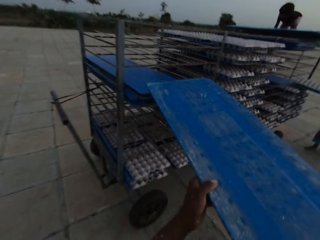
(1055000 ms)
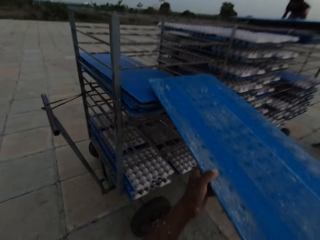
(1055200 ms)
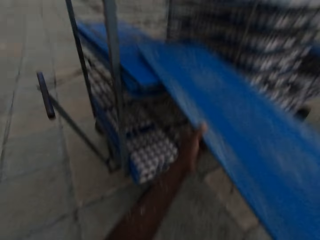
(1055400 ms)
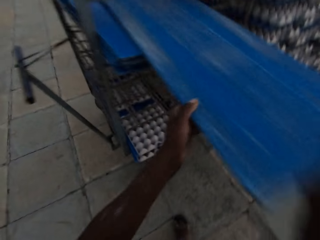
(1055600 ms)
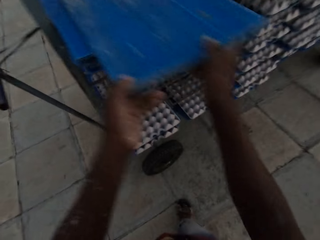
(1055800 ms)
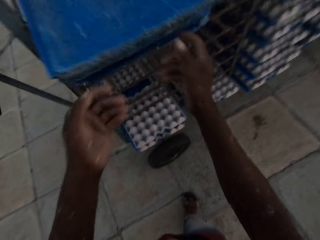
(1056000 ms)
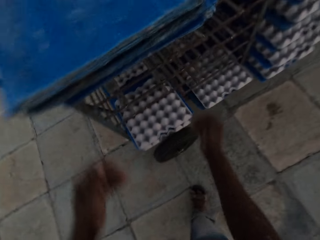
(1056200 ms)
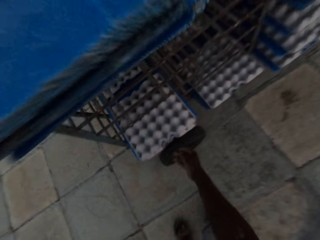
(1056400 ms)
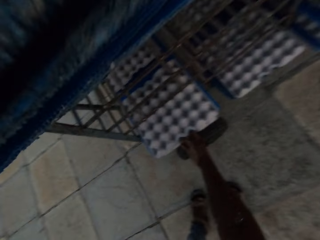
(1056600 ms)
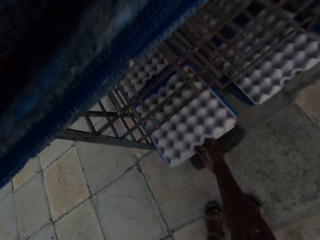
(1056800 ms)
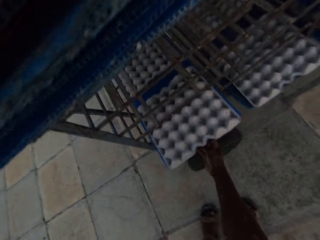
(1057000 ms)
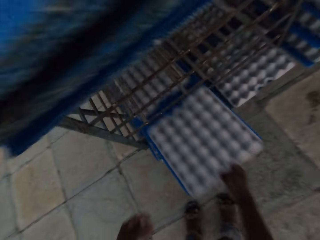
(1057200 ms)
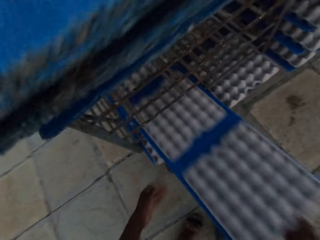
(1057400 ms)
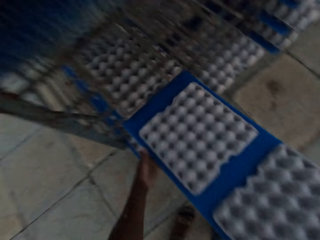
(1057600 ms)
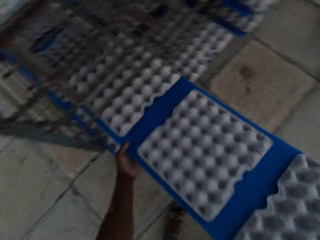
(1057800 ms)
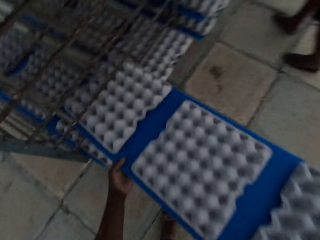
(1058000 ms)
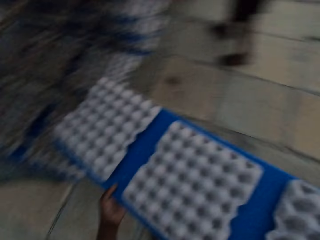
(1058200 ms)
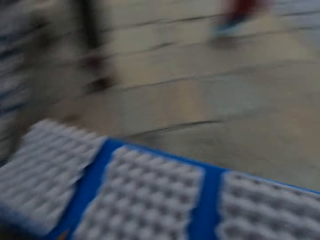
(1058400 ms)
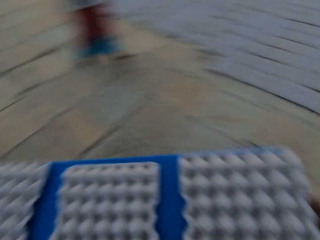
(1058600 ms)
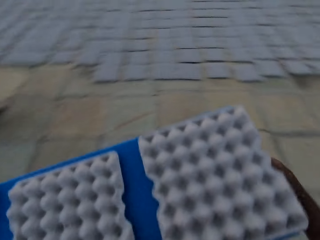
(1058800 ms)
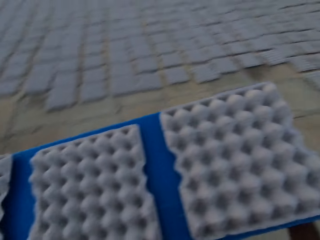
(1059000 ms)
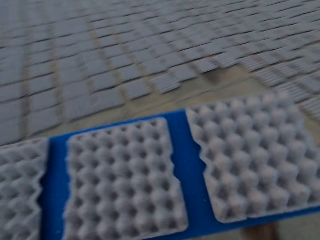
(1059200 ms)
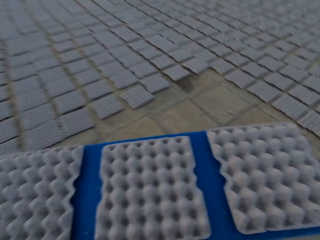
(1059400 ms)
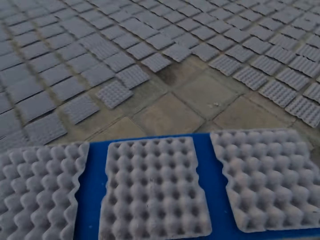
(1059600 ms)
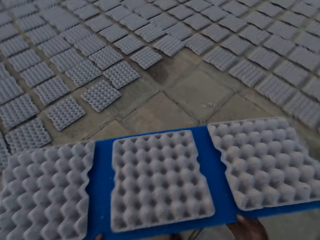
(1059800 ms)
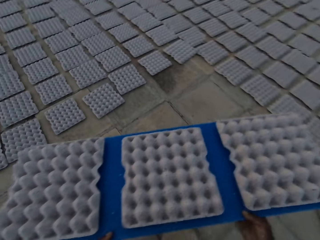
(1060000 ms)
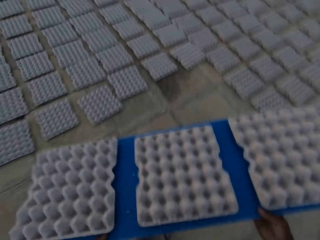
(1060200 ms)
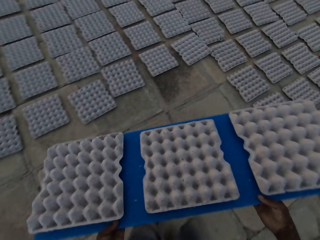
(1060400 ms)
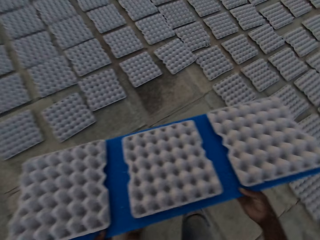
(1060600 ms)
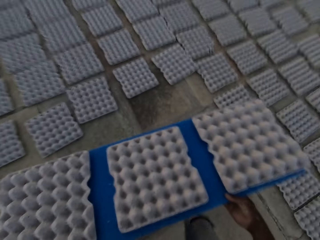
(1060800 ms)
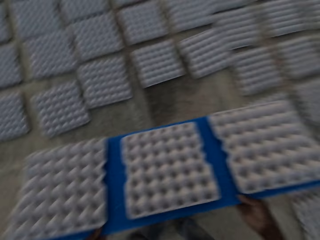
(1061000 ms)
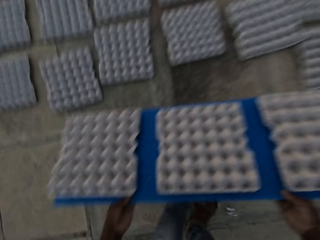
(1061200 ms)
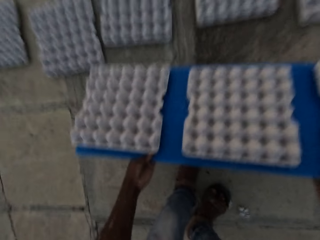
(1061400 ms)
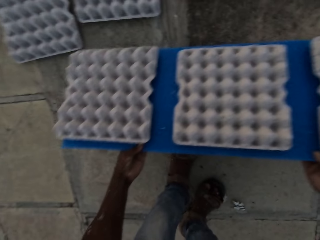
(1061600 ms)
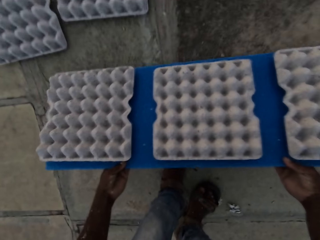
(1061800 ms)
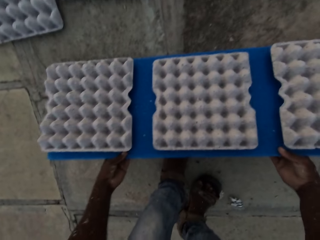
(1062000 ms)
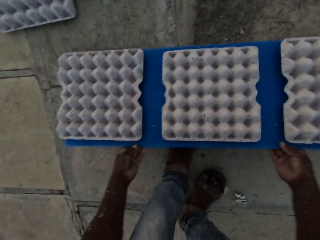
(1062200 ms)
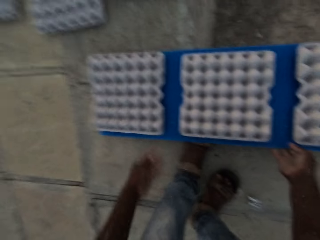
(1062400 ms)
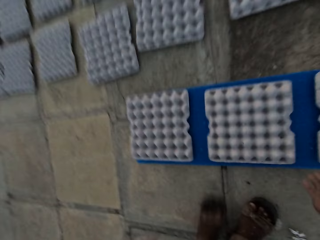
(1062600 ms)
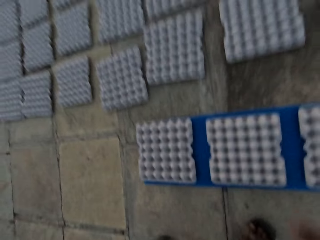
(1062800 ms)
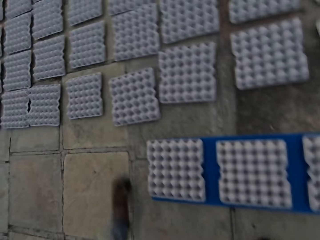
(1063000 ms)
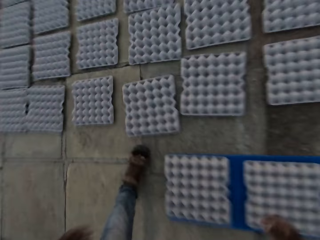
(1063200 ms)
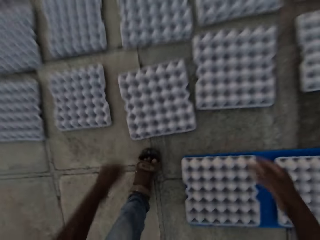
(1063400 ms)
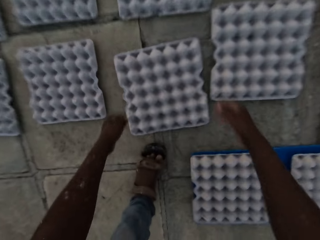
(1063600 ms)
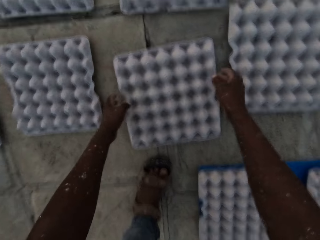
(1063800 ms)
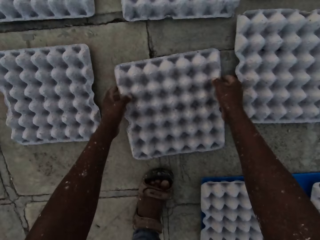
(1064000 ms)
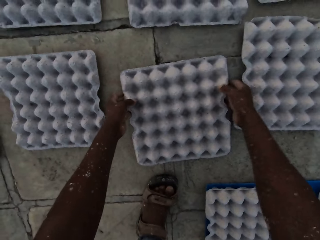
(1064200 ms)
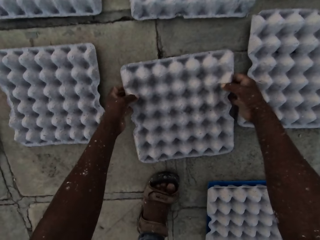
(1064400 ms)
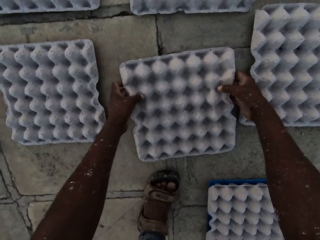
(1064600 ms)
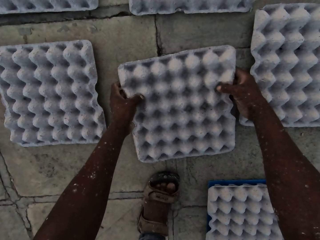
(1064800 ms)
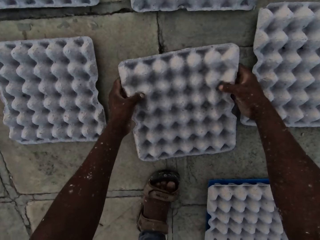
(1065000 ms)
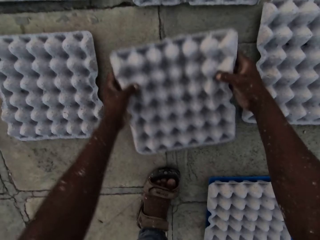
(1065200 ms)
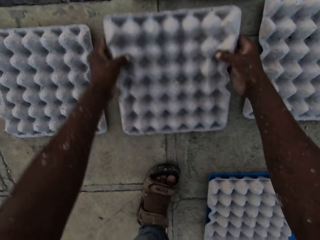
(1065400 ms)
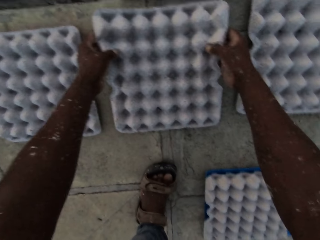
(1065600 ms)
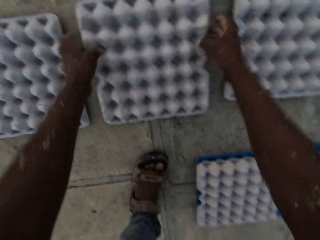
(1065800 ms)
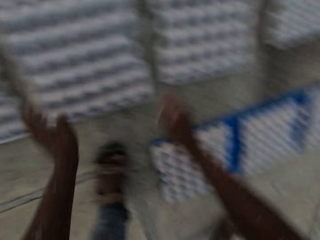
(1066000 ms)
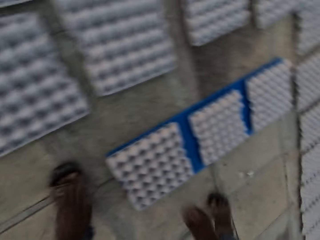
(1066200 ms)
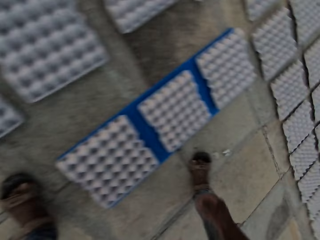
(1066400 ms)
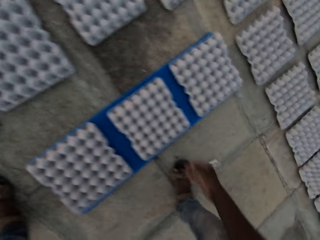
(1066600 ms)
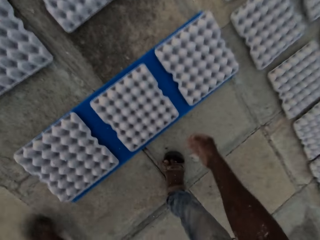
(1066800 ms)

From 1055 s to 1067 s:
The camera wearer puts the plastic sheet or board on the rack on the trolley with both hands. He pulls the plastic sheet with the crates from the rack on the trolley with his right hand. He holds the plastic sheet with both hands. He walks with the board of crates. He puts the board with crates on the ground. He drops the plastic sheet on the floor with both hands. He adjusts the egg tray on the floor with both hands.

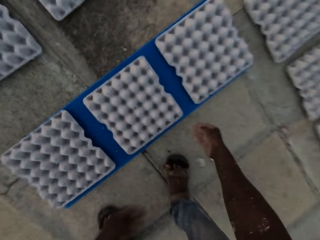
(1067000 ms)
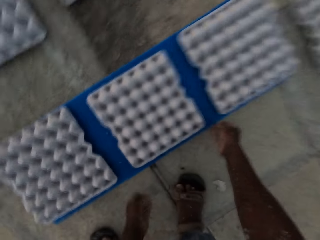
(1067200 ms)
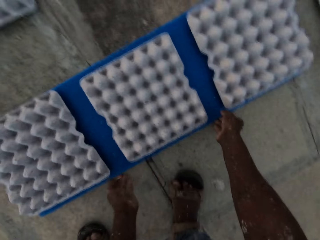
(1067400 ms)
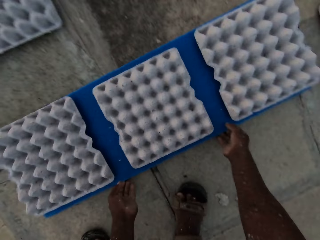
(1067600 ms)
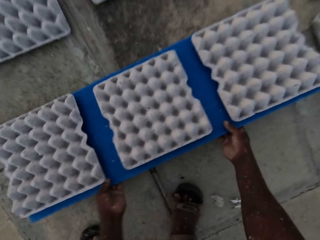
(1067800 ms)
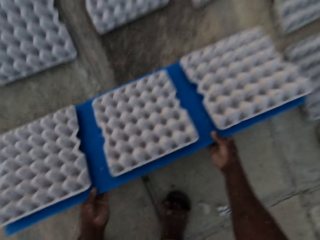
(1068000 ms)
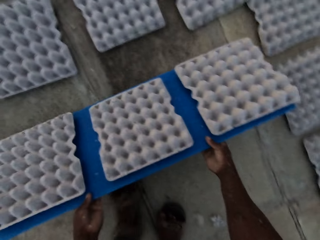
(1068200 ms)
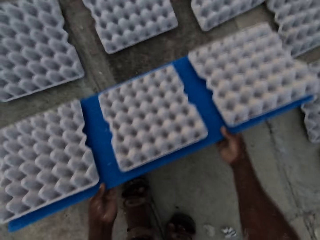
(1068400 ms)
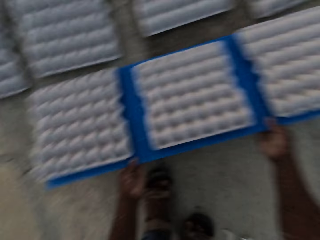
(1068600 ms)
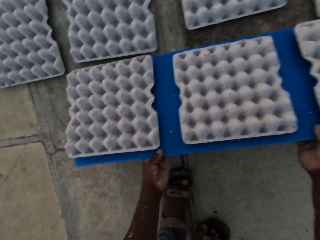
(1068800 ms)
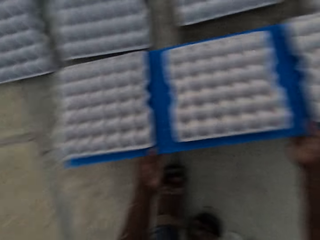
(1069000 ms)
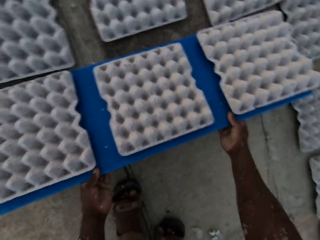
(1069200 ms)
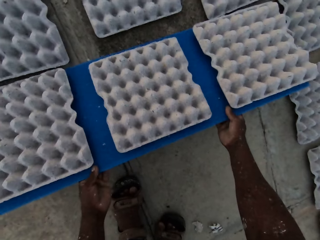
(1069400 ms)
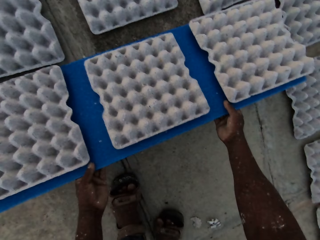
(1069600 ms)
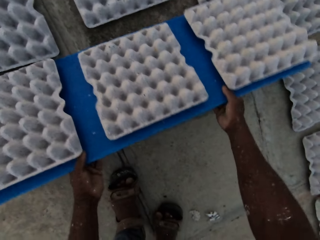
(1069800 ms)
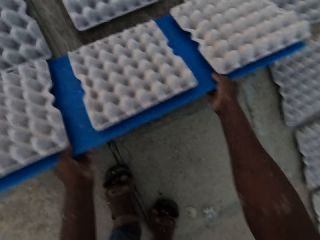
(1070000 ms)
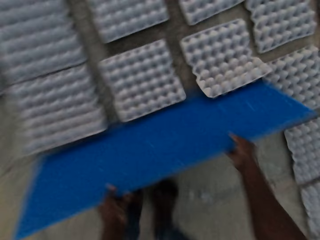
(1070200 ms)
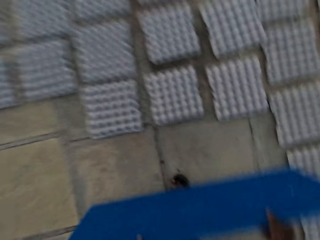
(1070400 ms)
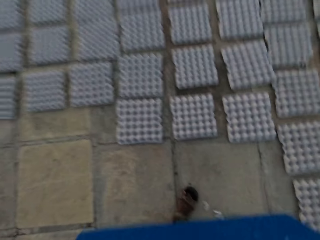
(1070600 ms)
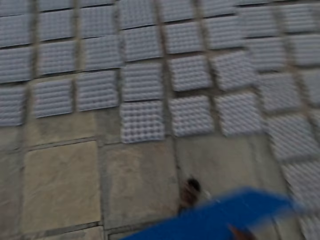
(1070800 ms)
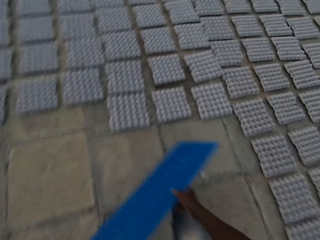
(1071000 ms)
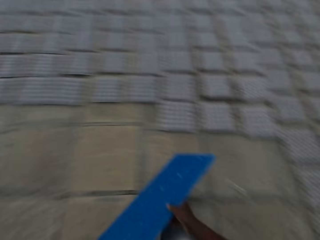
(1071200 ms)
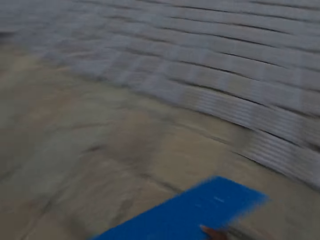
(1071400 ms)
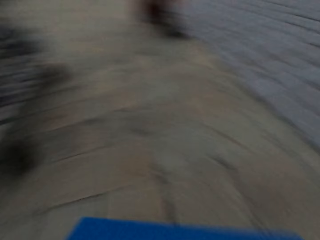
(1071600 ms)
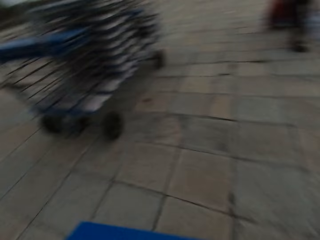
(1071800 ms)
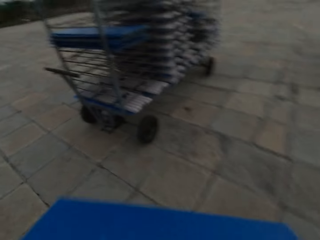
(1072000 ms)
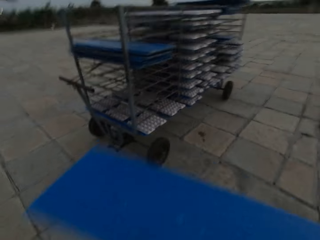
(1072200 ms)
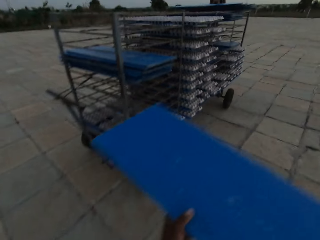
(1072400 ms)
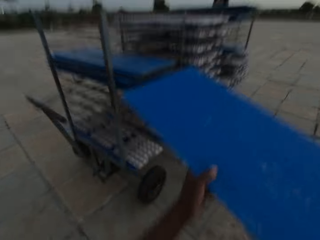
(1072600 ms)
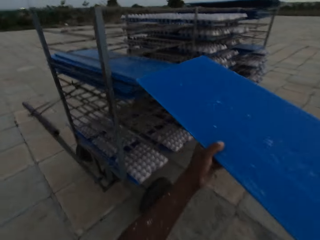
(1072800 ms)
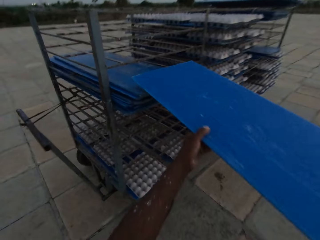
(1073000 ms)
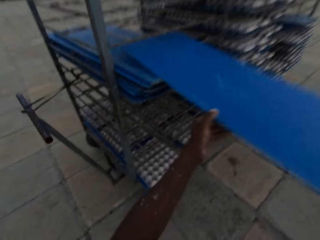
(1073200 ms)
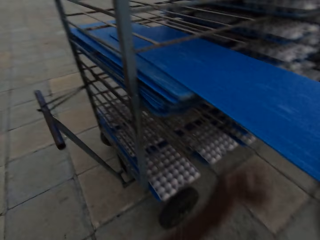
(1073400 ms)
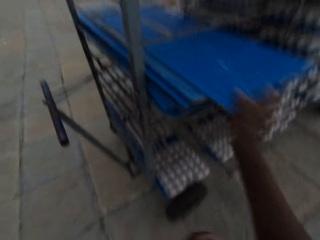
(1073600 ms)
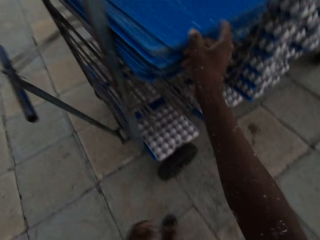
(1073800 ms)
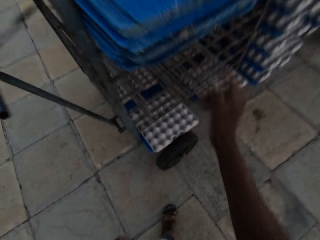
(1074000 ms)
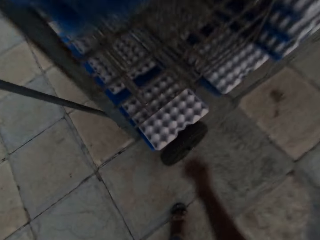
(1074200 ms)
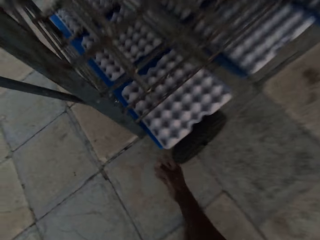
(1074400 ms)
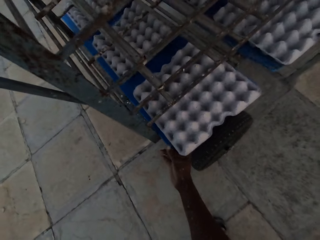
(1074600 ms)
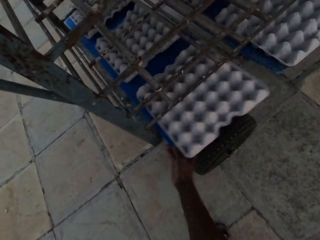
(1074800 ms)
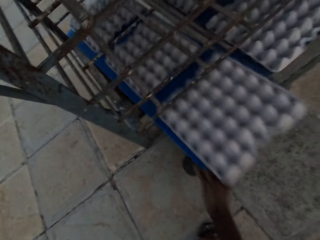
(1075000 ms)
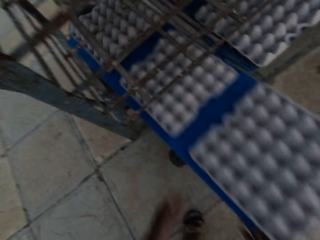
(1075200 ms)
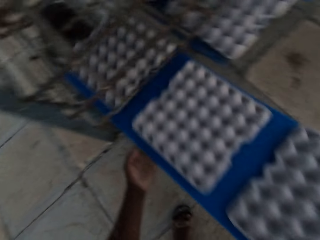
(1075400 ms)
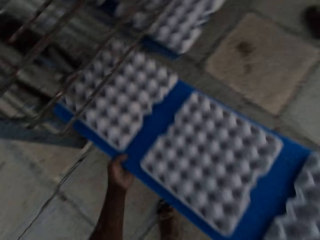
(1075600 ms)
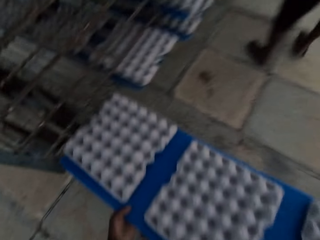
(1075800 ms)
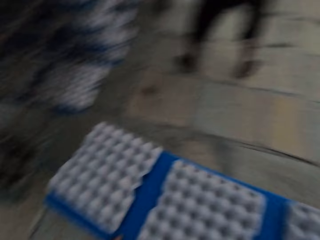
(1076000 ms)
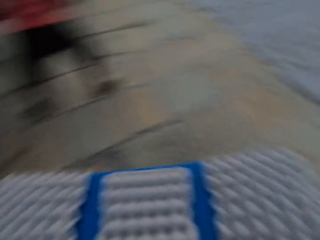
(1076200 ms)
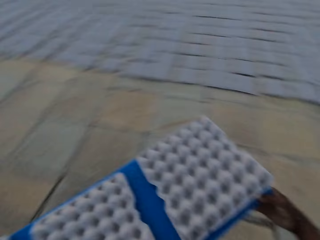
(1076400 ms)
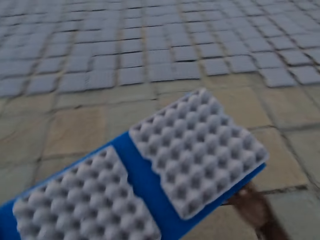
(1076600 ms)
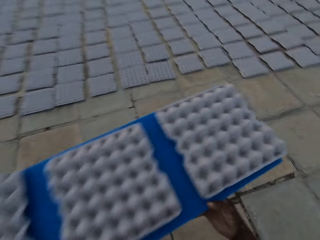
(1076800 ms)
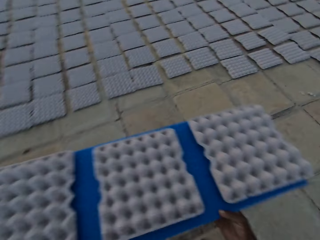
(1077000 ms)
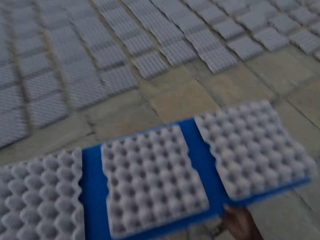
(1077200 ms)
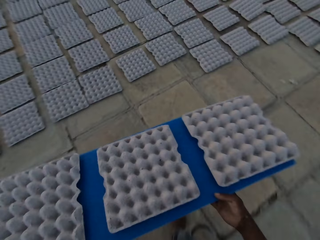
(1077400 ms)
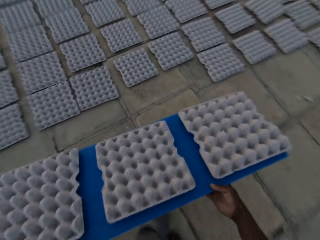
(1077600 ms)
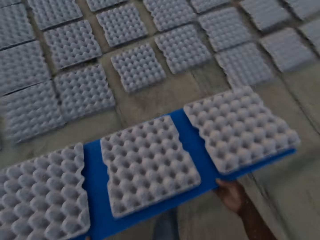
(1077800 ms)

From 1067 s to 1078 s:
The camera wearer moves the board with crates. He picks up the plastic sheet from the floor with both hands. He pulls the board. He puts some egg trays on the floor with the plastic sheet in both hands. He walks towards the stand with the board. He puts the plastic sheet on the rack on the trolley with both hands. He pulls the plastic sheet with the crates from the rack on the trolley with his right hand. He holds the plastic sheet with both hands. He walks with the board of crates.
